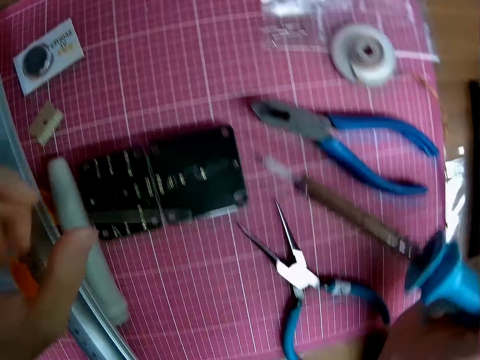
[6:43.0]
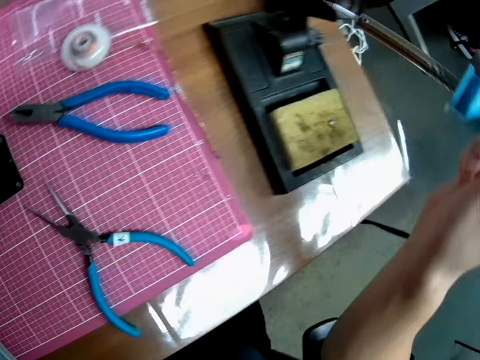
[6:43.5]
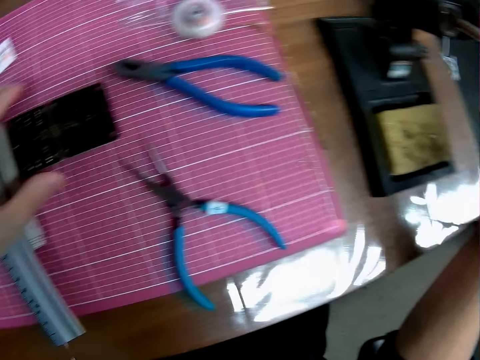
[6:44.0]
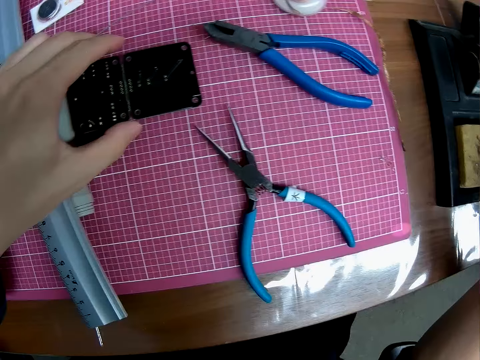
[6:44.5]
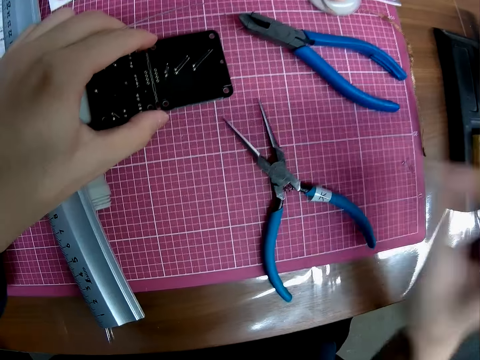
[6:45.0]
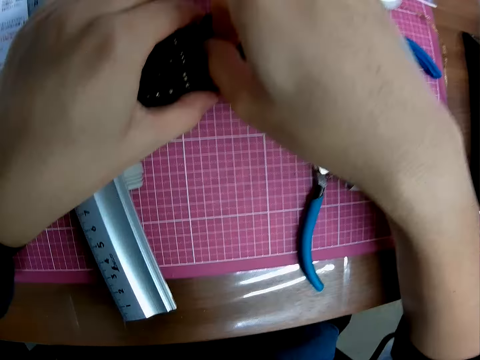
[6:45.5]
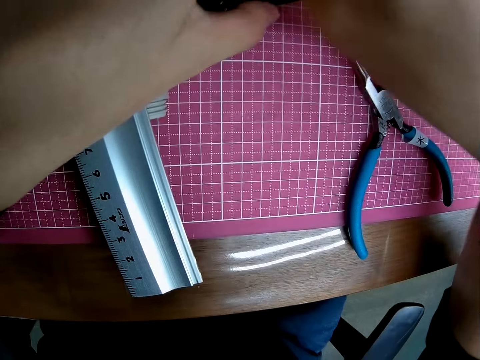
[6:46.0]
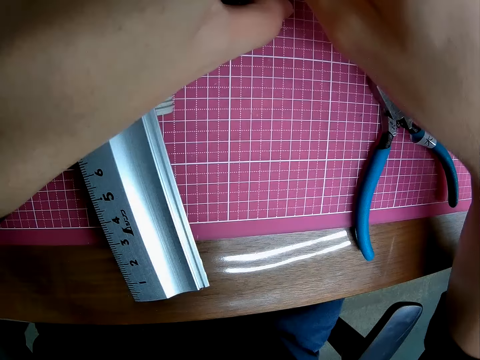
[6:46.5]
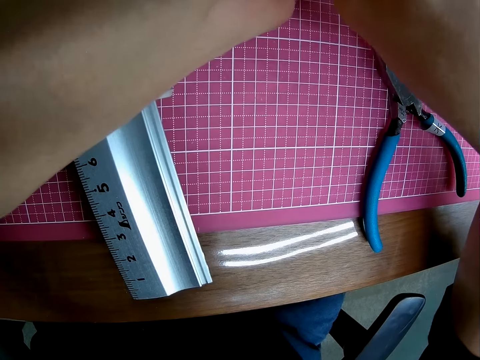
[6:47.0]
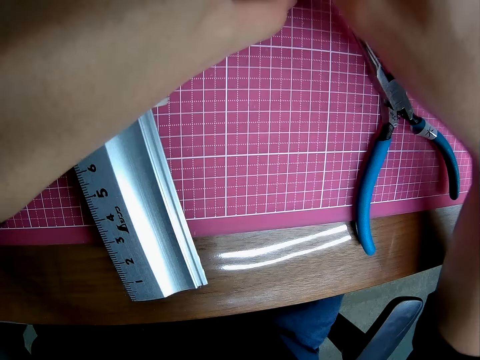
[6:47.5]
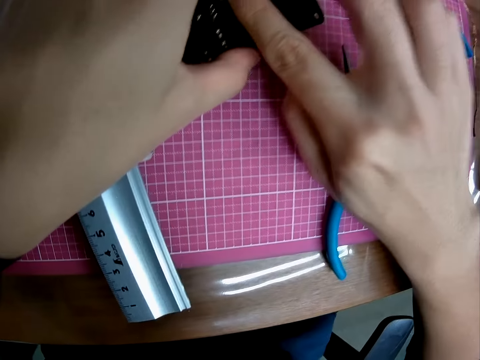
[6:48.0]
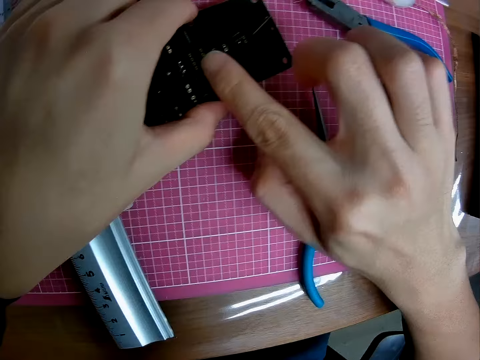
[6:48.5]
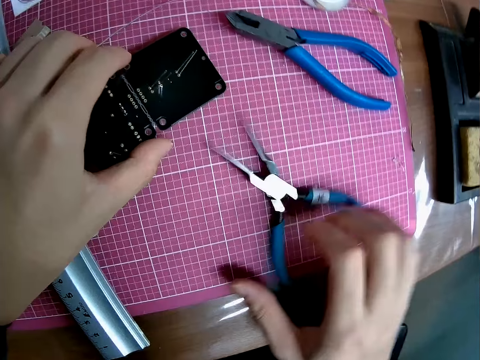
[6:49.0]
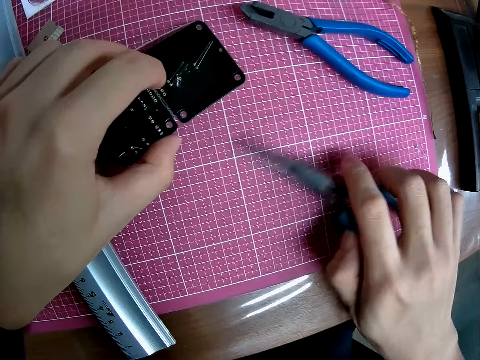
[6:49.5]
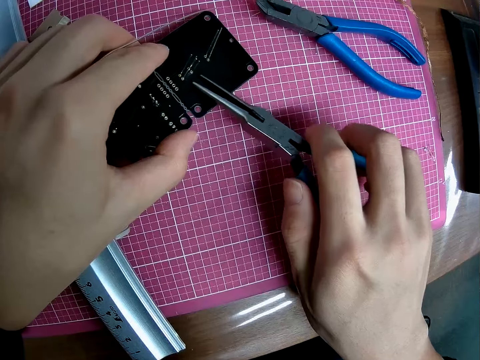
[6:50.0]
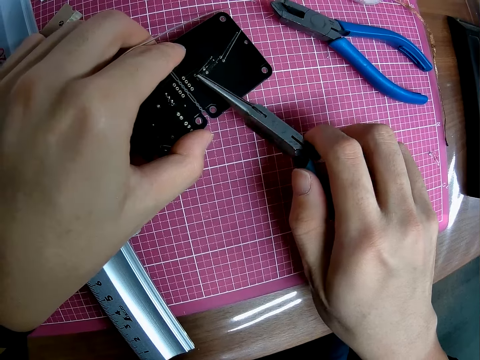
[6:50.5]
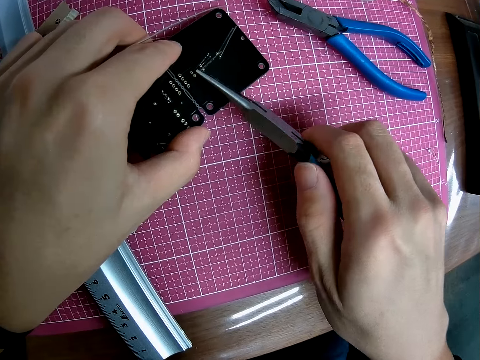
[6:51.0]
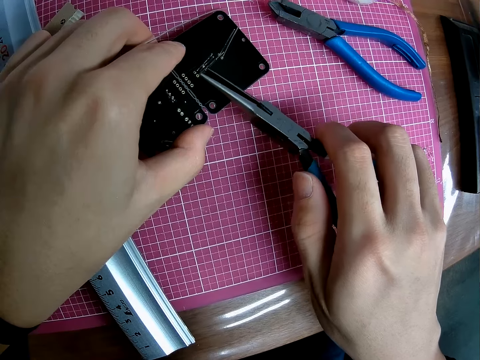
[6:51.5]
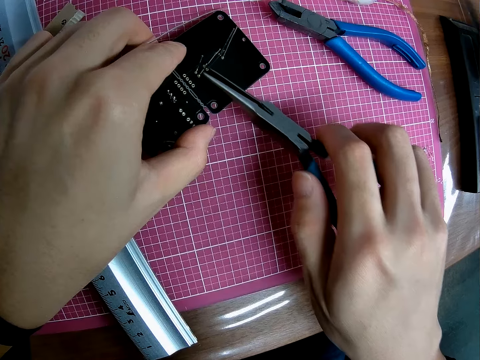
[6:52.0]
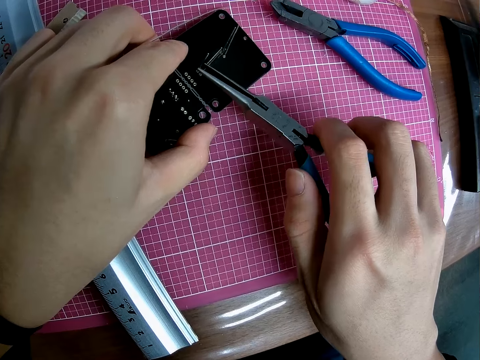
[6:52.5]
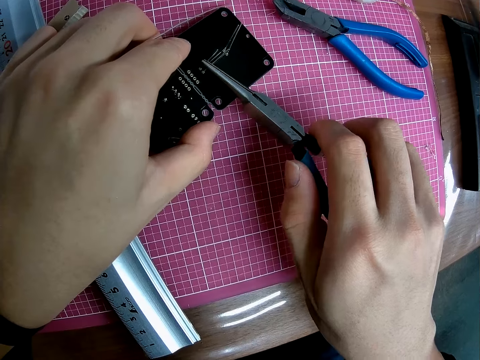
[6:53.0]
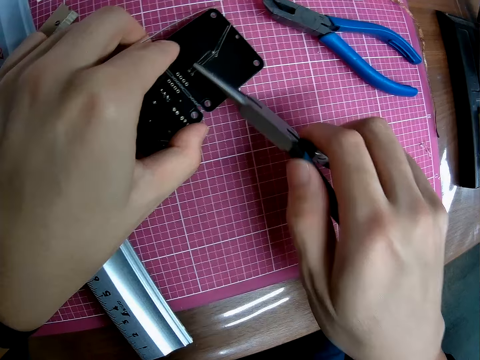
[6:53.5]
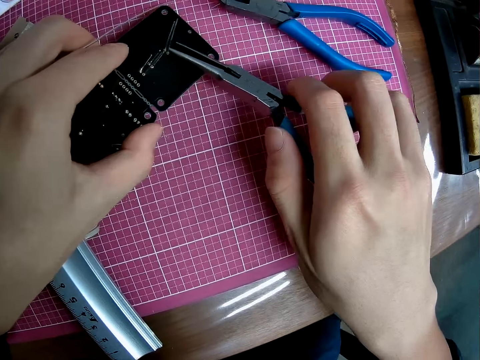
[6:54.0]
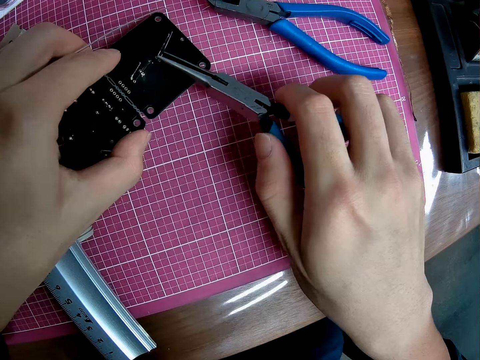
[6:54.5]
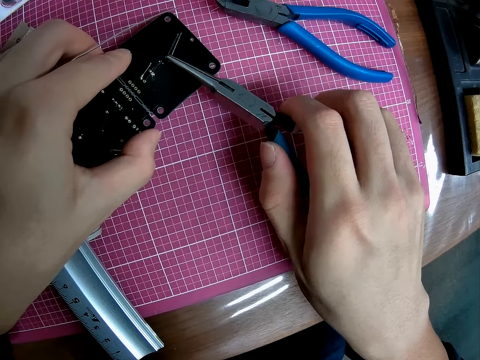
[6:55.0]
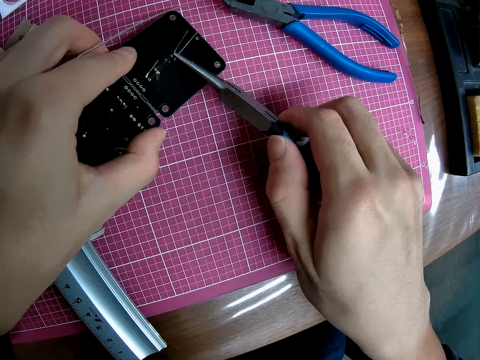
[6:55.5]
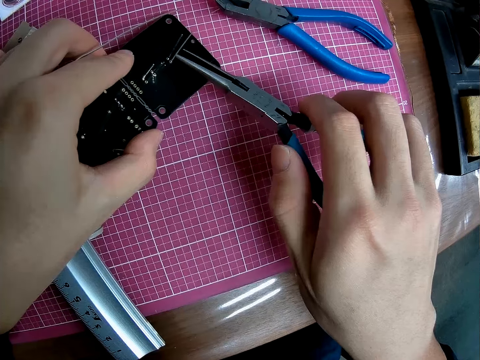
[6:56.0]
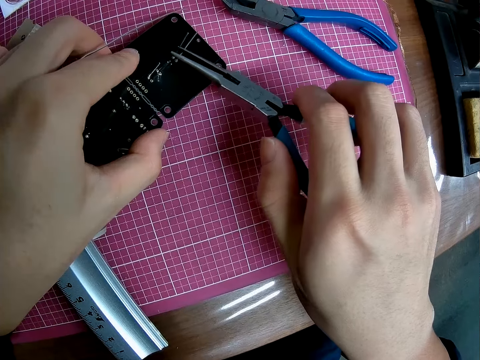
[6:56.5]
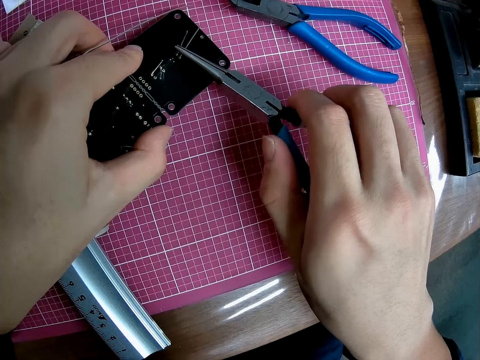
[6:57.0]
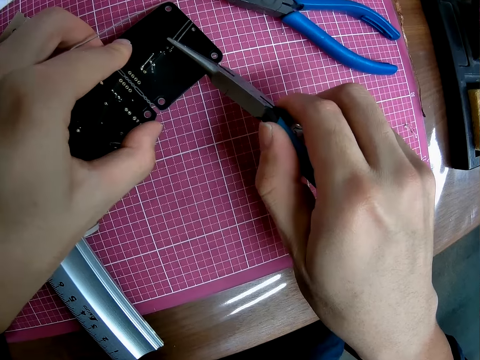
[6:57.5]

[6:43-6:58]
The camera wearer puts the soldering gun on the soldering gun holder. They touch the circuit board. They hold the electronic craft. They pick up the pliers. They hold the pliers. They use the pliers on the circuit board. They straighten the wires on the electronic craft.

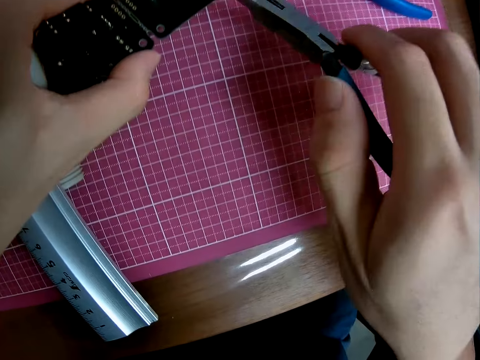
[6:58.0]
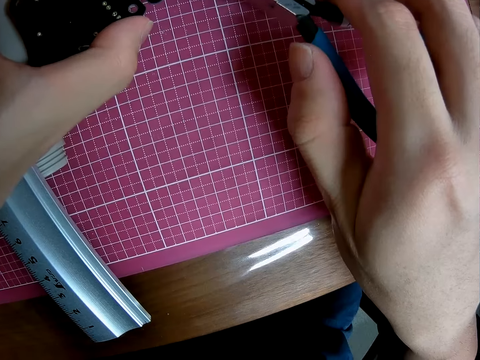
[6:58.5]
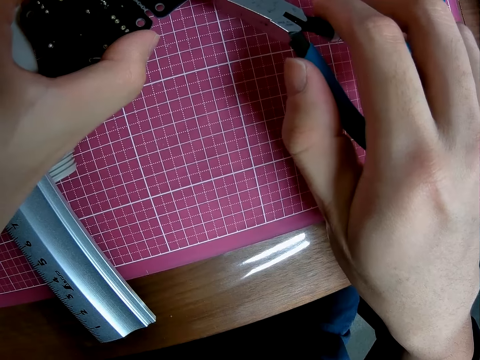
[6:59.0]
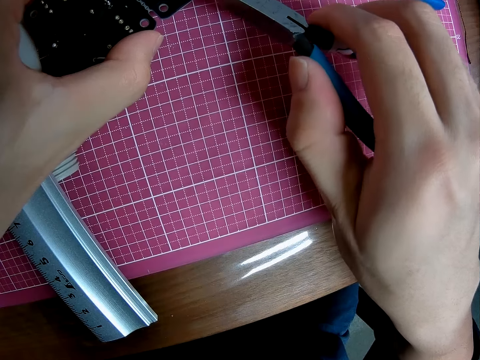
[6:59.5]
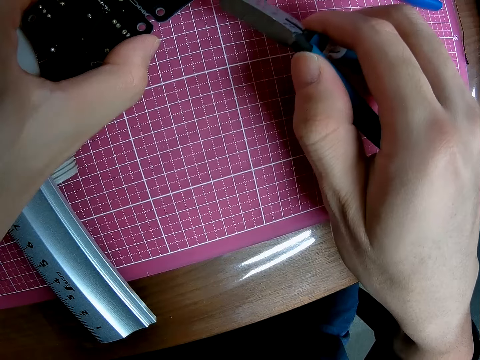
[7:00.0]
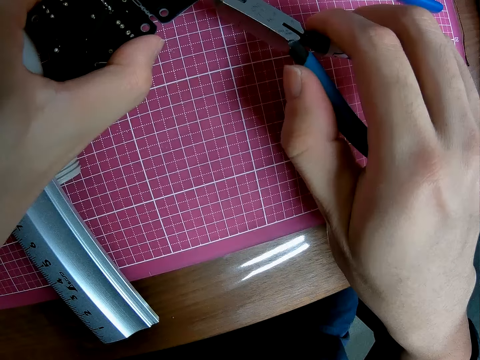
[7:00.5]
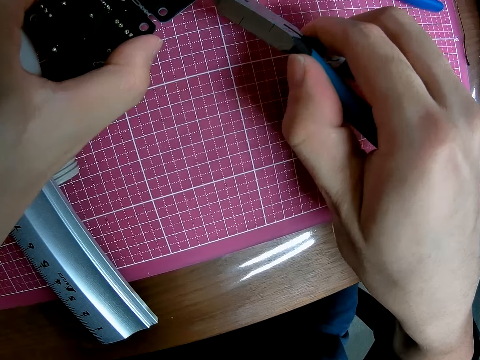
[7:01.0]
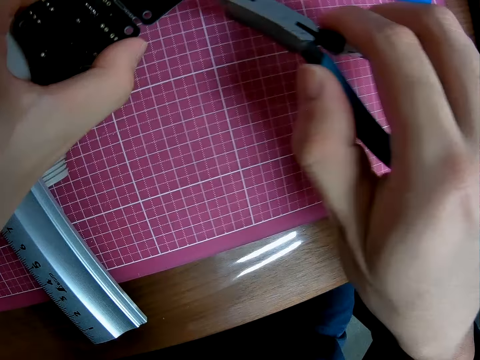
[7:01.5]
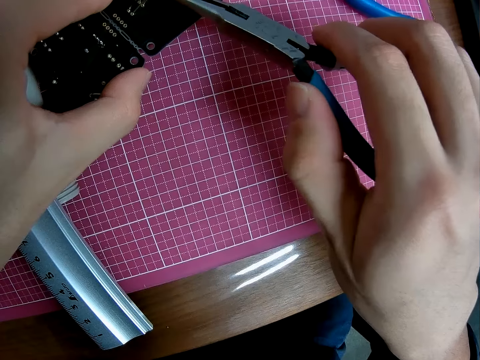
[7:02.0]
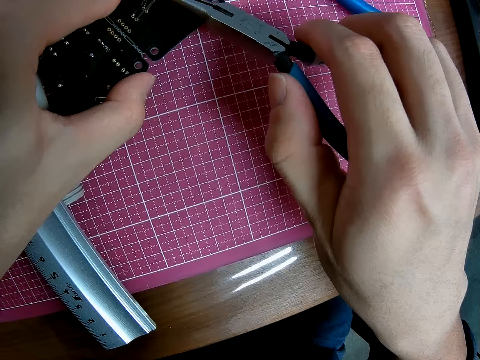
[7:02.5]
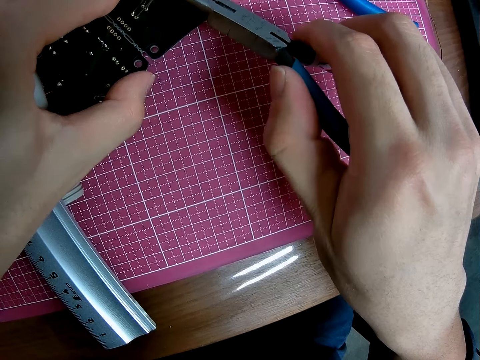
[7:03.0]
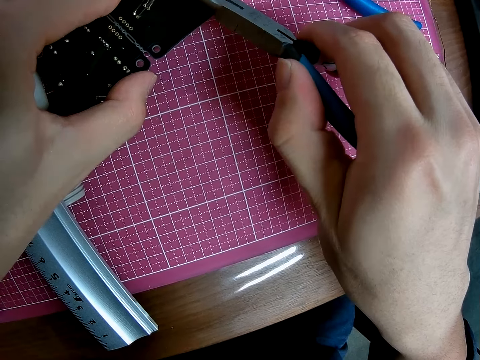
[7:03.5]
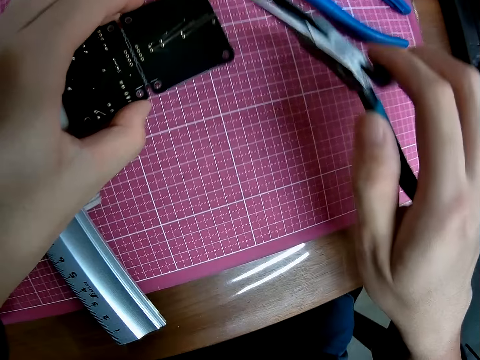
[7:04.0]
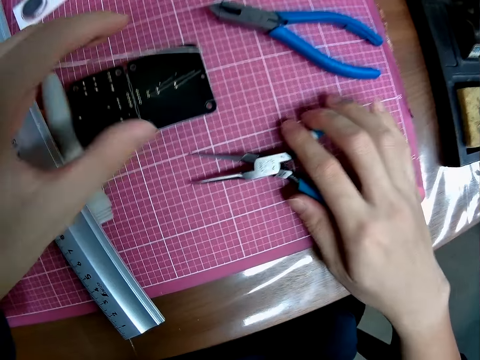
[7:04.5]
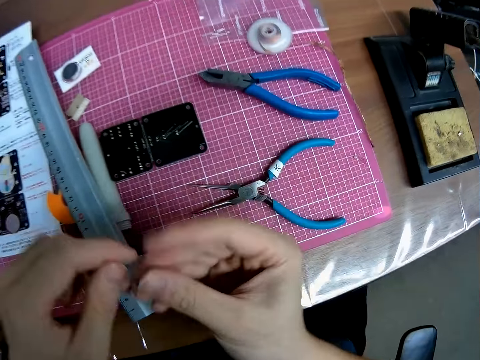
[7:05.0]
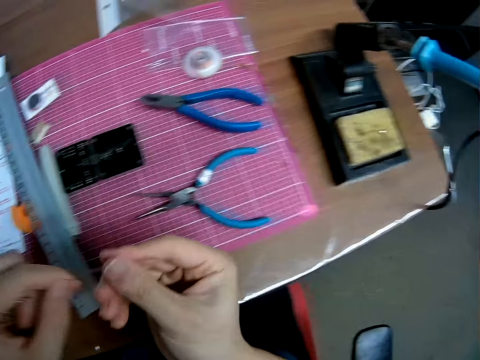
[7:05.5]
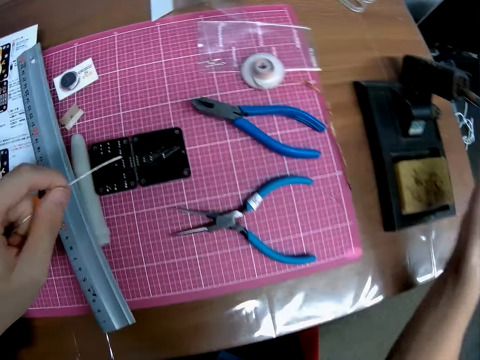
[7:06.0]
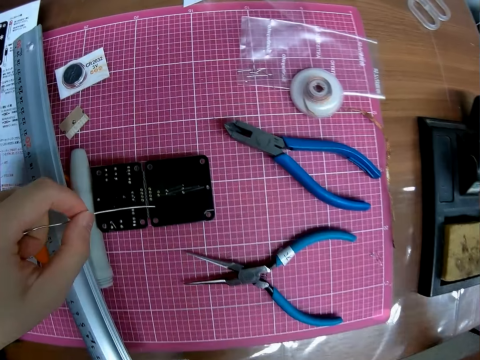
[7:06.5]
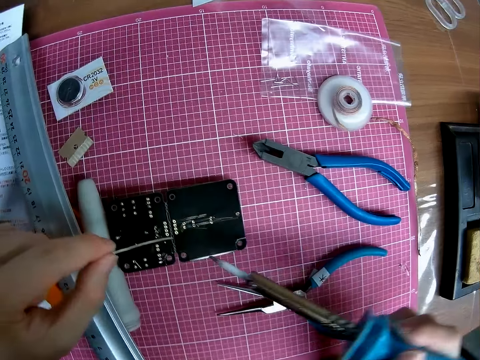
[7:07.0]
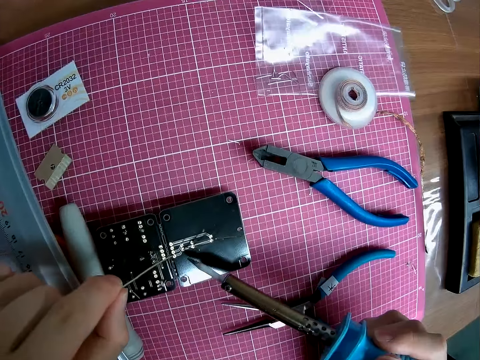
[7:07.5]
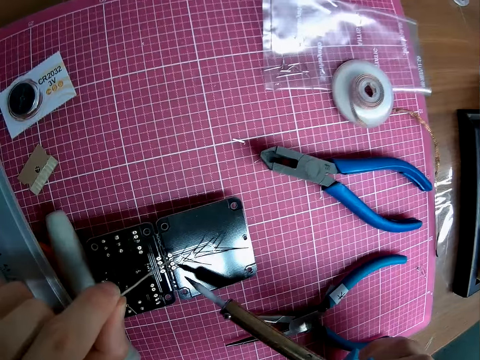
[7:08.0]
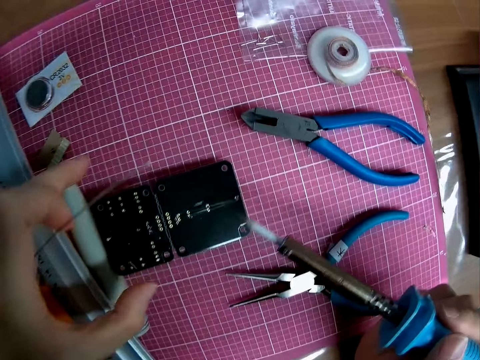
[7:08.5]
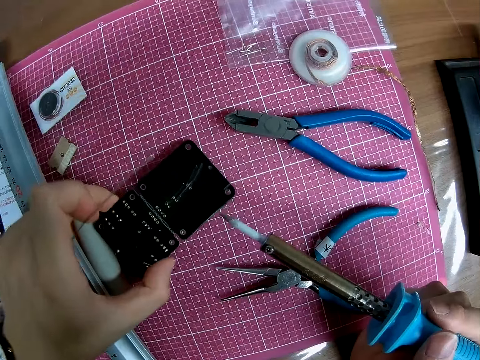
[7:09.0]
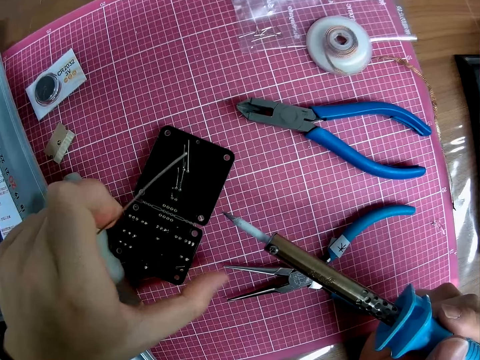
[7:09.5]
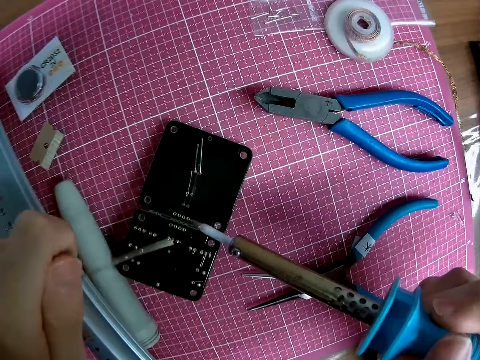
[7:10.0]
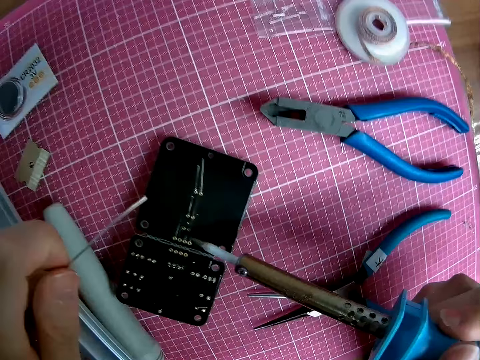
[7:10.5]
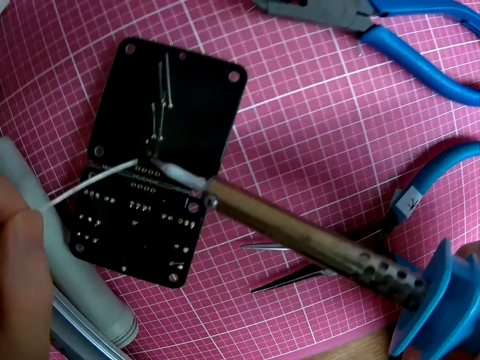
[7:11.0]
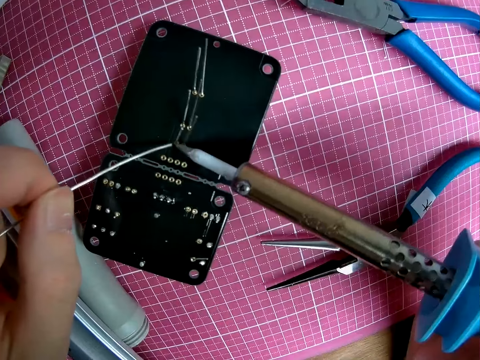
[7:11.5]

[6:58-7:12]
The camera wearer puts the pliers on the table. They hold the solder with both hands. They touch the pin. They hold the solder. They pick up the soldering iron. They hold the soldering gun. They move the electronic craft. They touch the circuit board.
